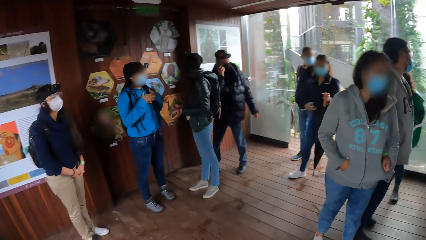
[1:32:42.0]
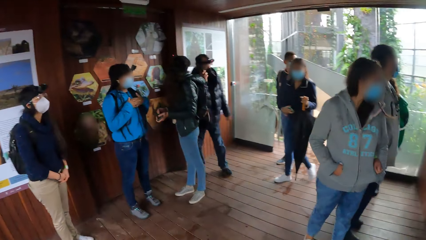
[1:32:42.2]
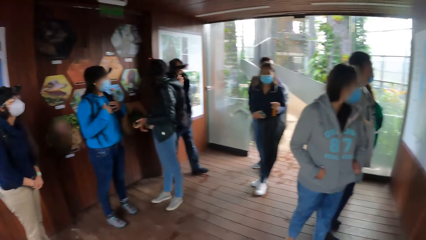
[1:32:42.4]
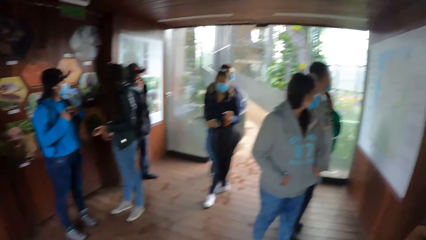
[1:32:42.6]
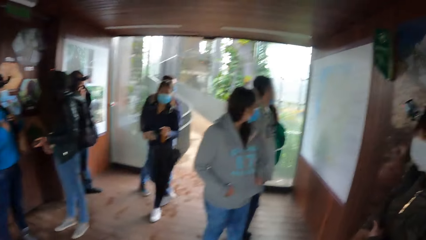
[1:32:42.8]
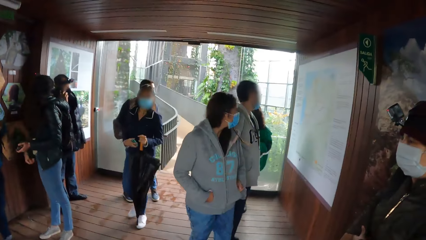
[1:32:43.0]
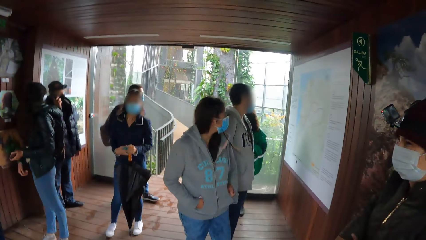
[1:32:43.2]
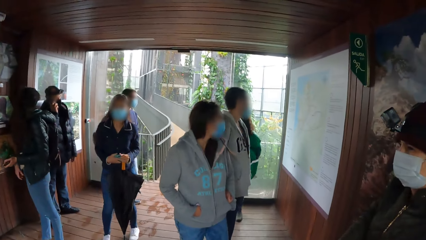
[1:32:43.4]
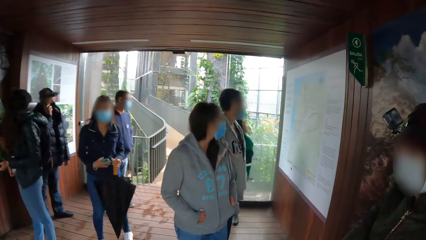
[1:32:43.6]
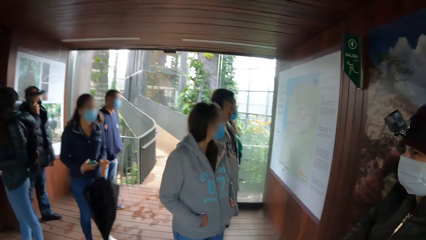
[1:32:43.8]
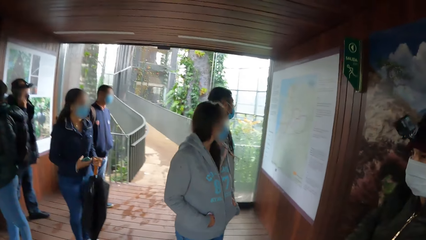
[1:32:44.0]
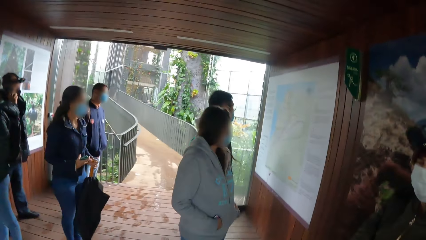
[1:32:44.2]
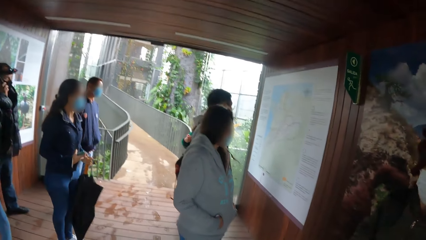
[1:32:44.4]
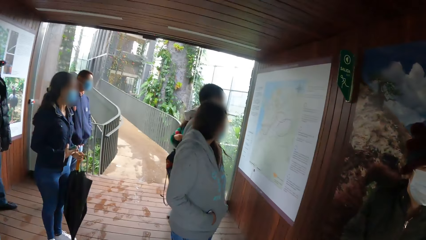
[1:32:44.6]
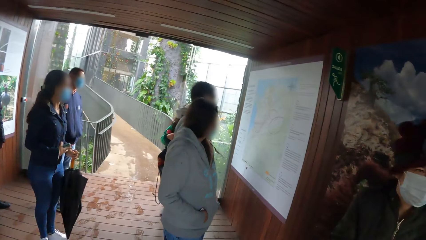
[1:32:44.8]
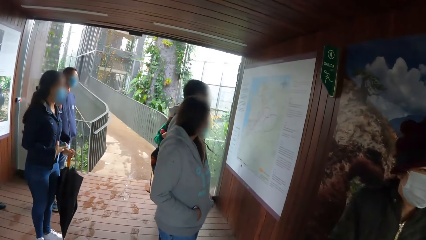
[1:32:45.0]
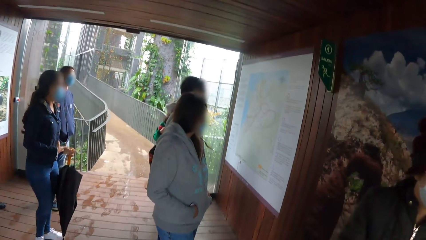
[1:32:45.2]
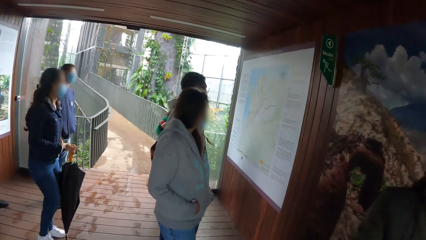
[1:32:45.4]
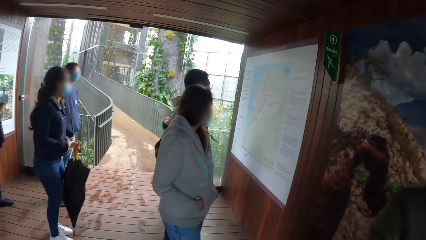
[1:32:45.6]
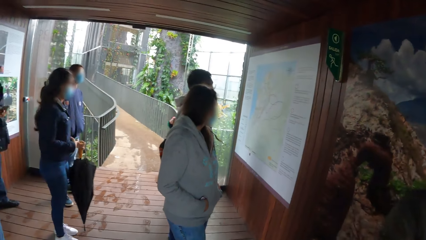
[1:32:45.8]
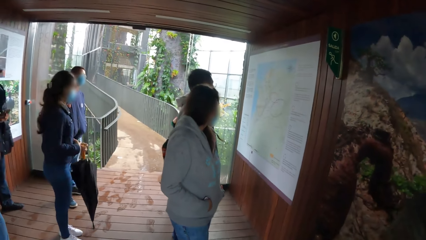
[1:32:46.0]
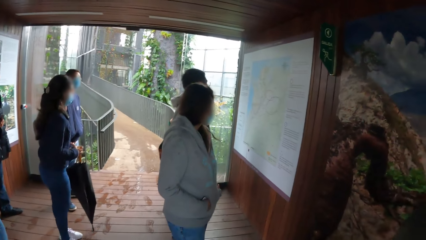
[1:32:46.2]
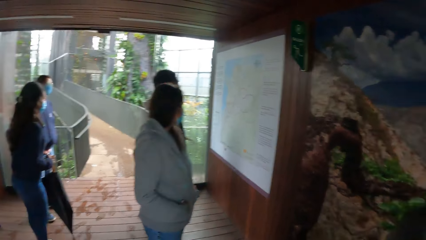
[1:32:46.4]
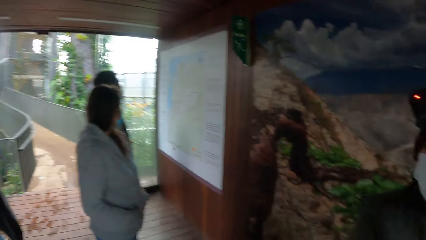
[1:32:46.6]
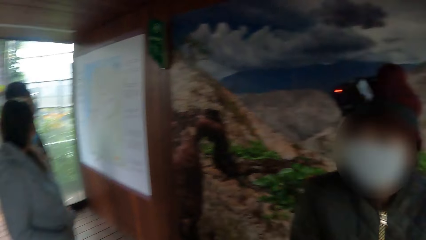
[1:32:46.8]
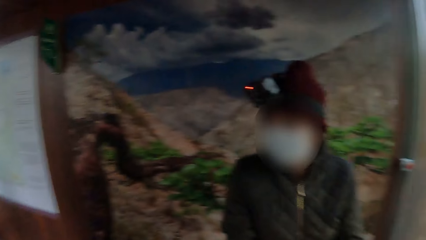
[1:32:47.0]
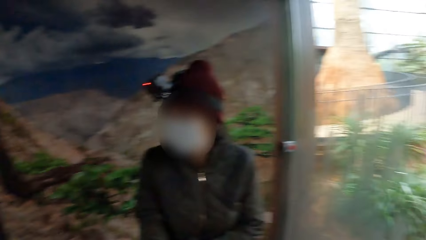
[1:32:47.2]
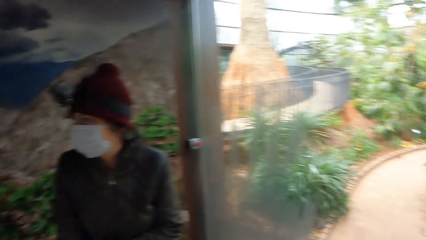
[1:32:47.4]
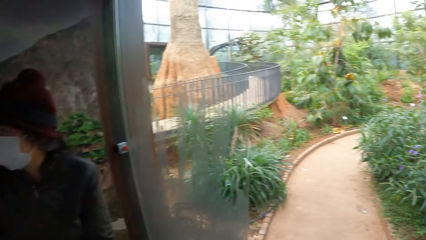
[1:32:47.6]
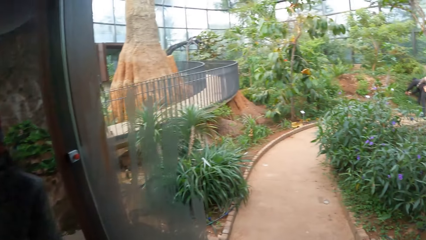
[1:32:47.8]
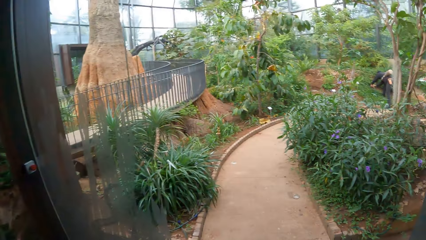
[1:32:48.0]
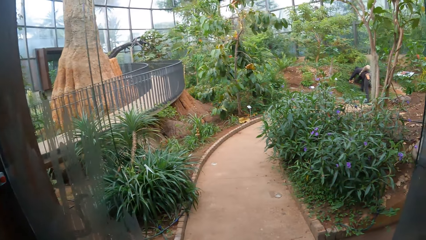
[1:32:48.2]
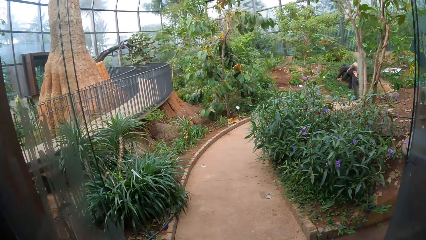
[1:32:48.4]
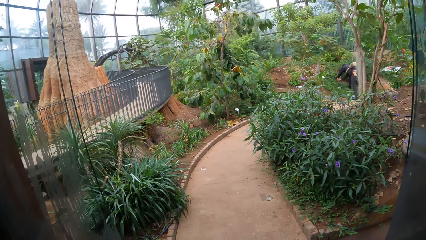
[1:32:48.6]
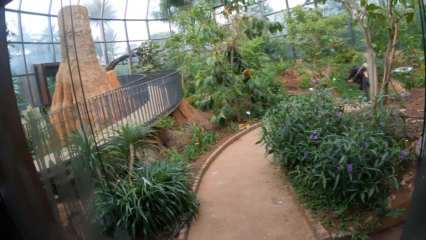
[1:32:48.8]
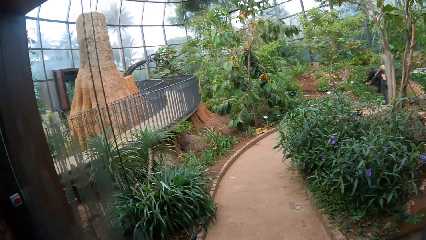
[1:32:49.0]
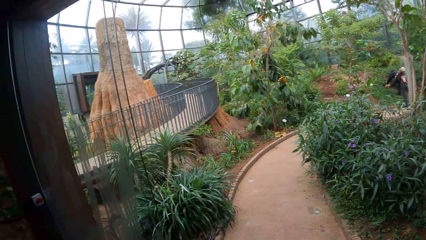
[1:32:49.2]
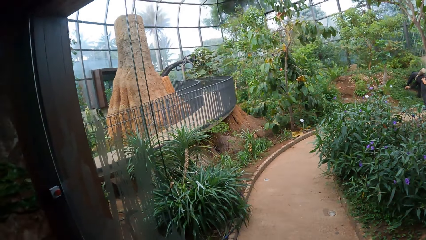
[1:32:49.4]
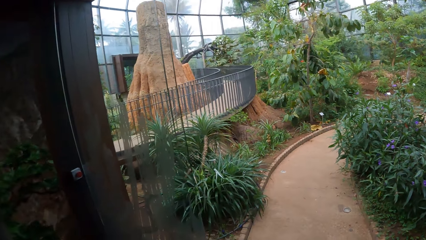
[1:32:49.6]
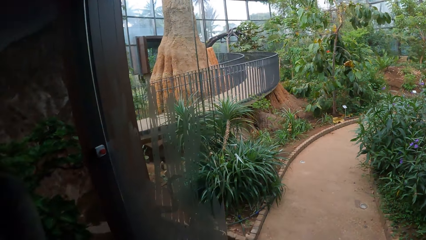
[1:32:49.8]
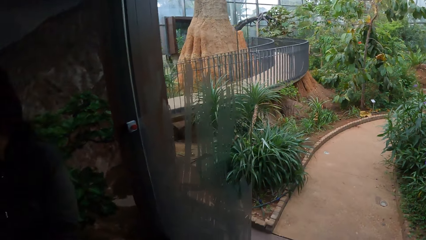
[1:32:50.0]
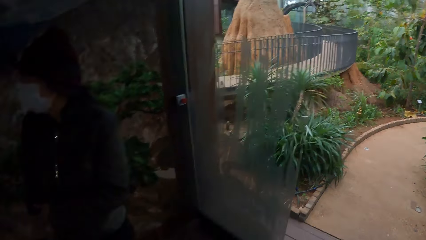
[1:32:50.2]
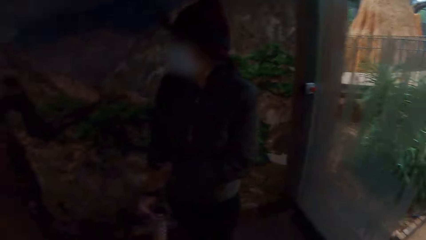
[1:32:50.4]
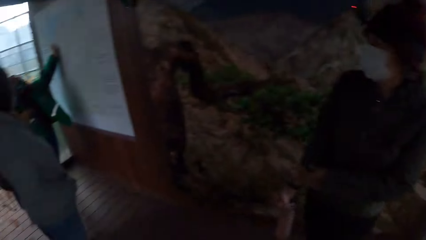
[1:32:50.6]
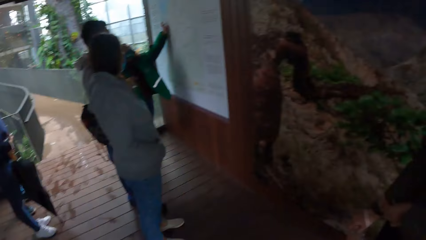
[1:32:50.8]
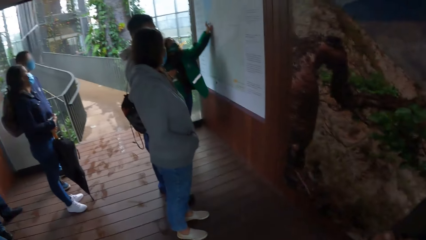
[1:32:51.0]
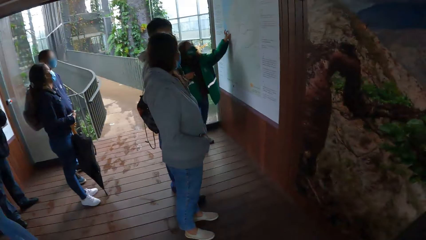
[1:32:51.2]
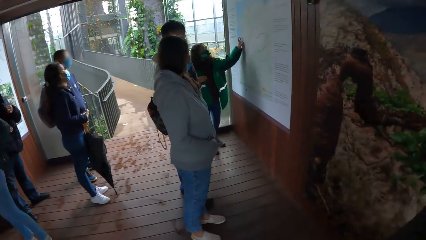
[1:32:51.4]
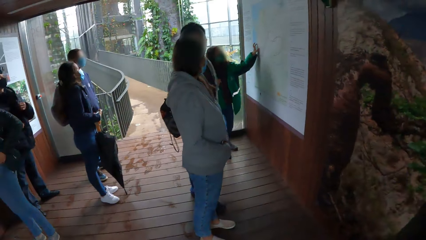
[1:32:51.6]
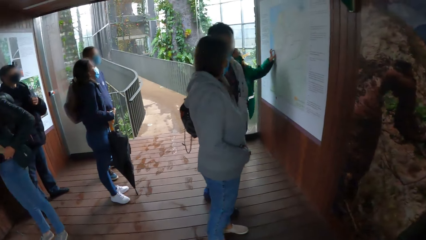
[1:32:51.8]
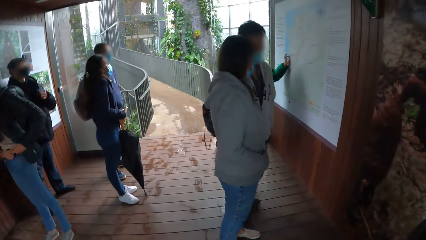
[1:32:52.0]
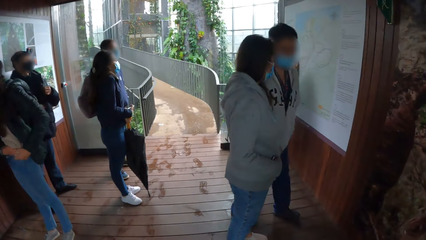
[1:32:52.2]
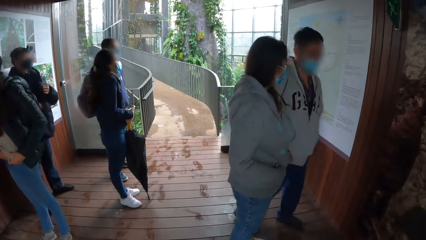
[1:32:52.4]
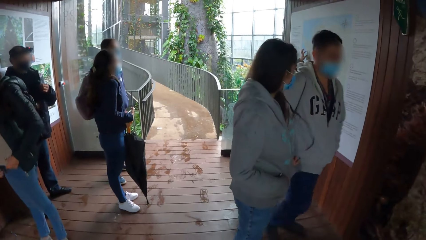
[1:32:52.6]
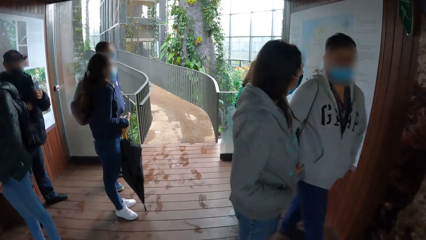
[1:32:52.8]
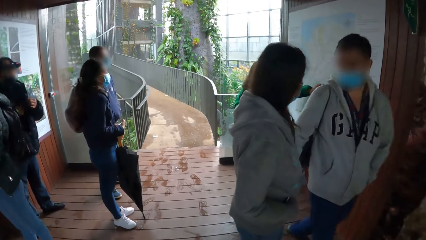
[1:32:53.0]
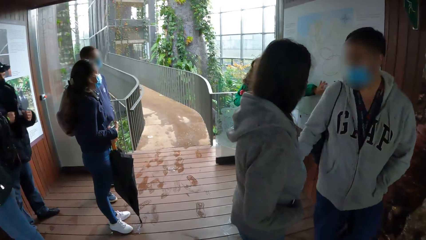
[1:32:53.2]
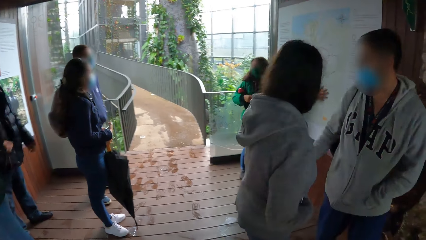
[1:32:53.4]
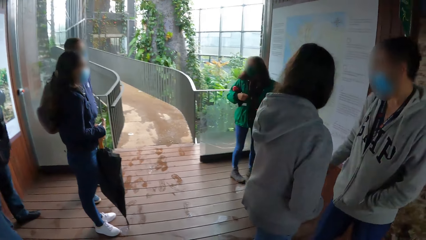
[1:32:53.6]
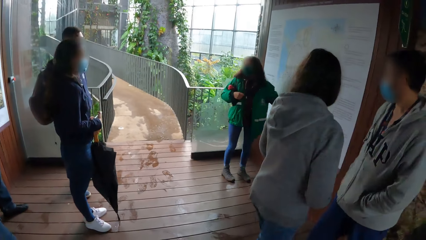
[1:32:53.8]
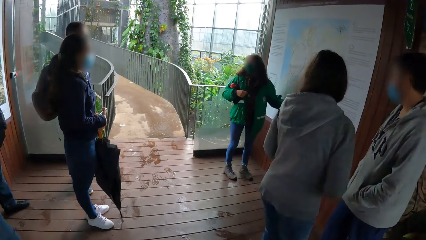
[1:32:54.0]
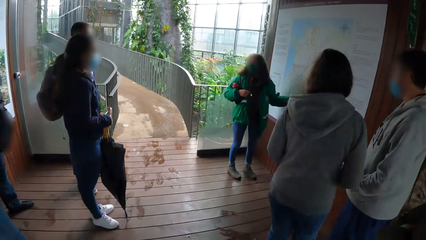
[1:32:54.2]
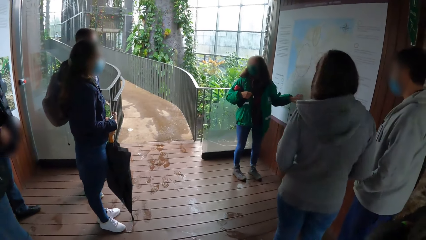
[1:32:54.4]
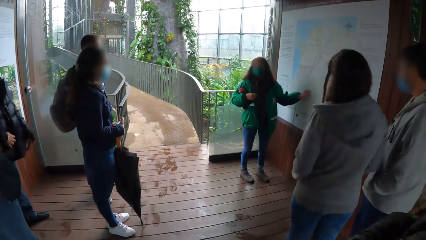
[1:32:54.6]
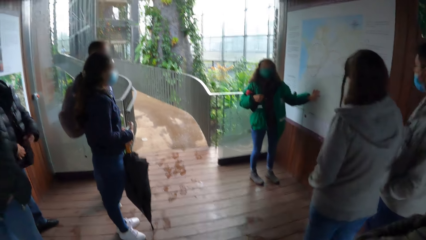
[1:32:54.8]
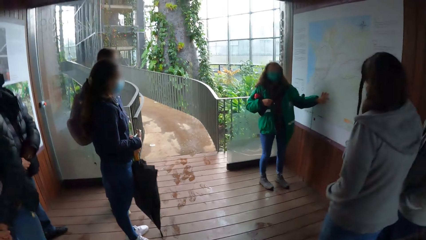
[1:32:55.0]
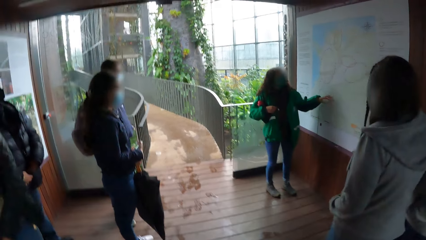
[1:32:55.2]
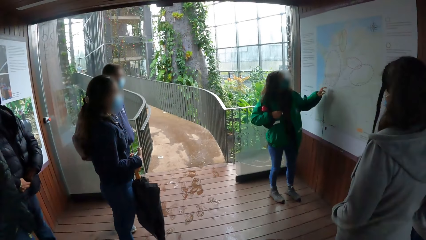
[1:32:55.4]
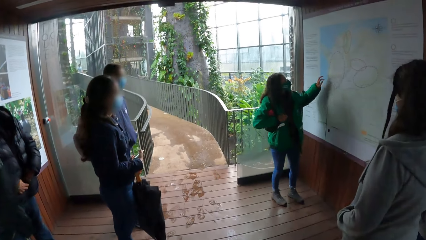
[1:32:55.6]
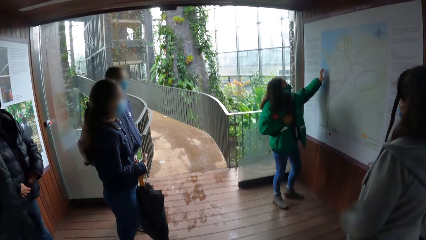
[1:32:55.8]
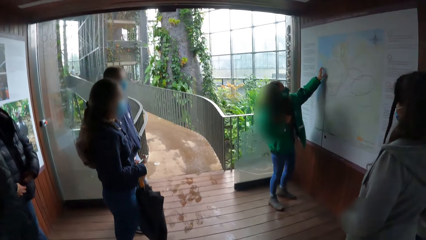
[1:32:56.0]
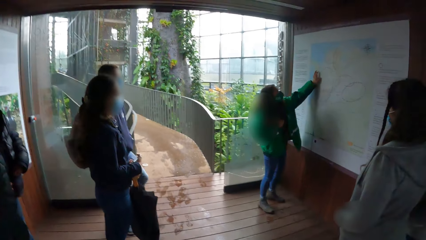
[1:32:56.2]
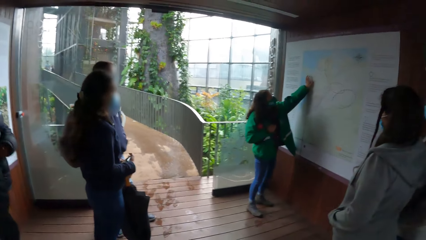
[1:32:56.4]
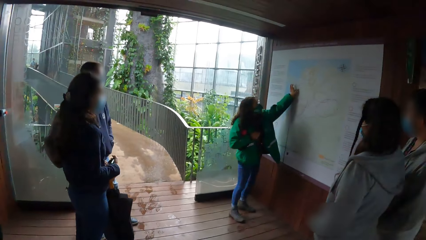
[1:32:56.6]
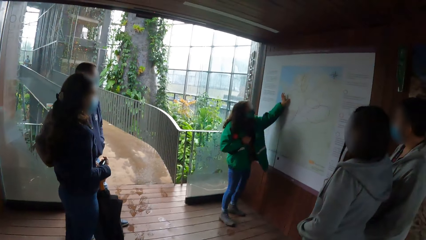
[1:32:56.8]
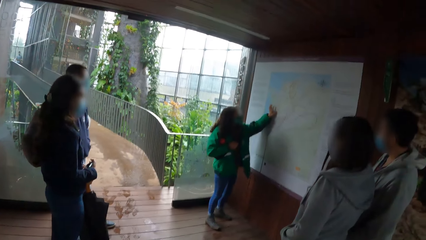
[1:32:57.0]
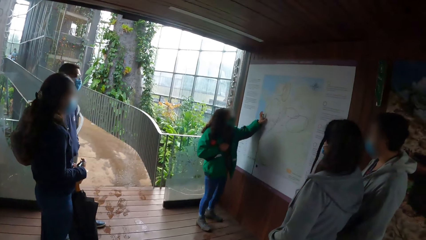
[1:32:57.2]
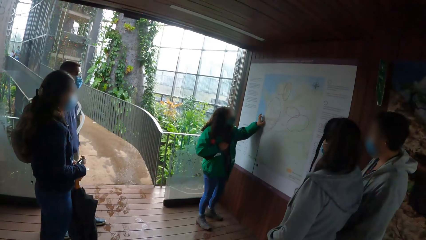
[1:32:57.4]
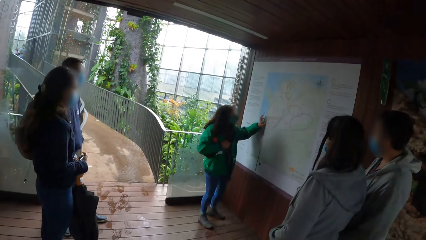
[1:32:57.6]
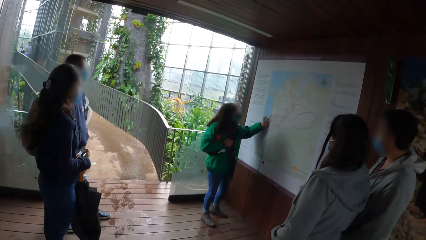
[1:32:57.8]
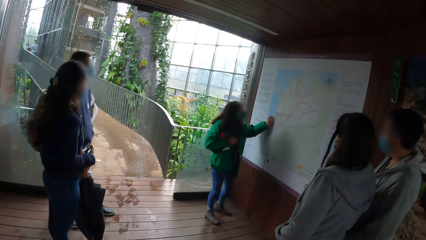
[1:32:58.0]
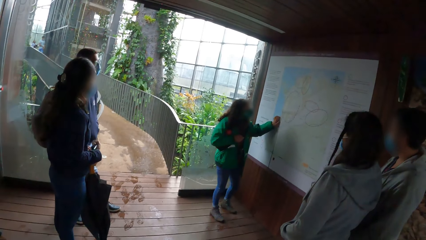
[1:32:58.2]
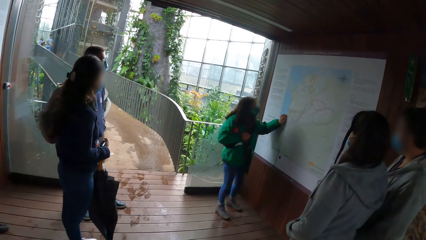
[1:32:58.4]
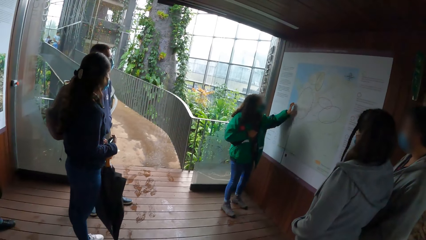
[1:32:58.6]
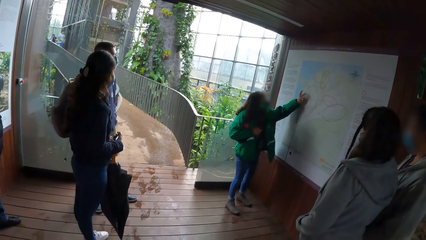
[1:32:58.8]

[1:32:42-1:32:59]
A woman holds a phone in her right hand and holds an umbrella in her left hand. The camera wearer looks around. A man holds a plant with both hands. Another woman rubs a white board on a wall with her left hand.
